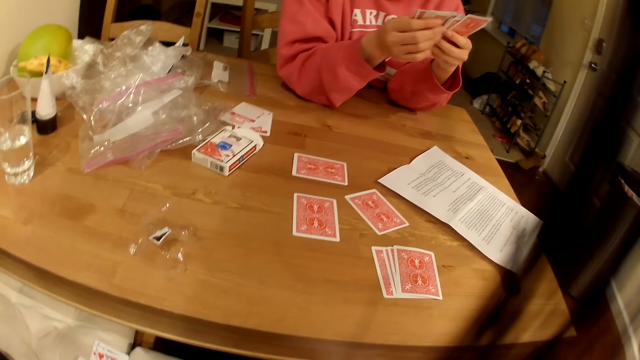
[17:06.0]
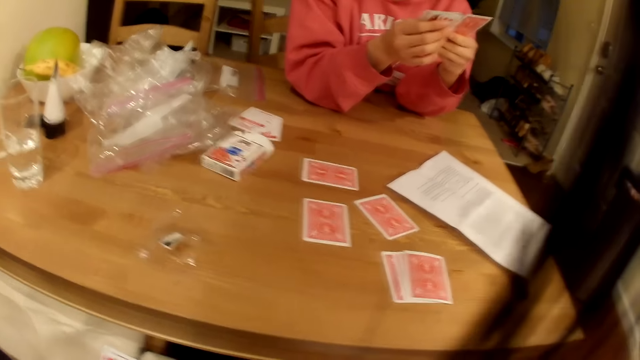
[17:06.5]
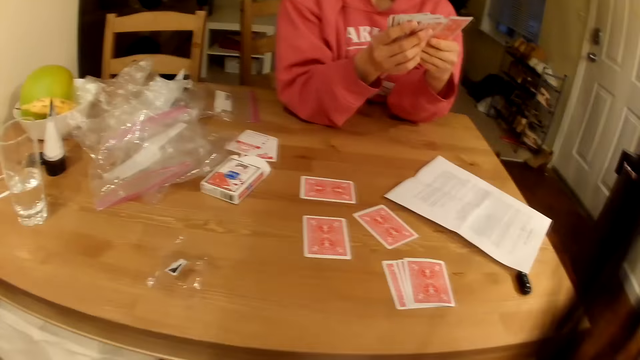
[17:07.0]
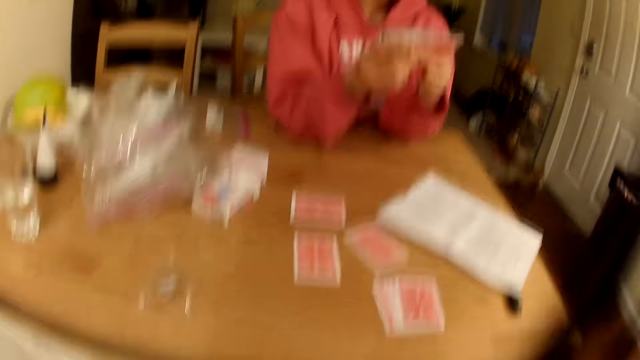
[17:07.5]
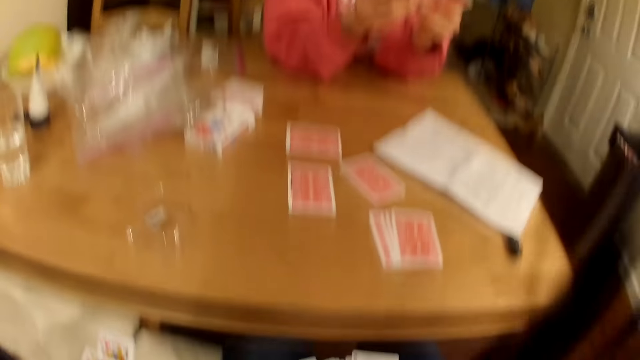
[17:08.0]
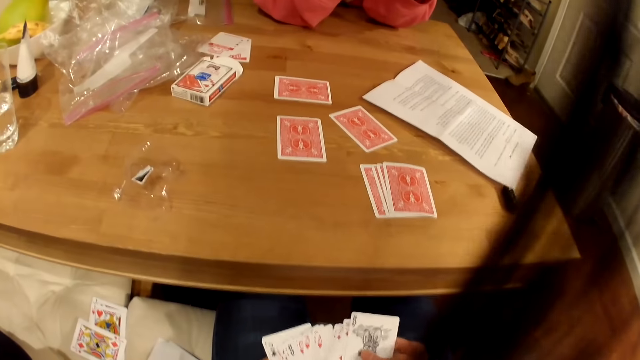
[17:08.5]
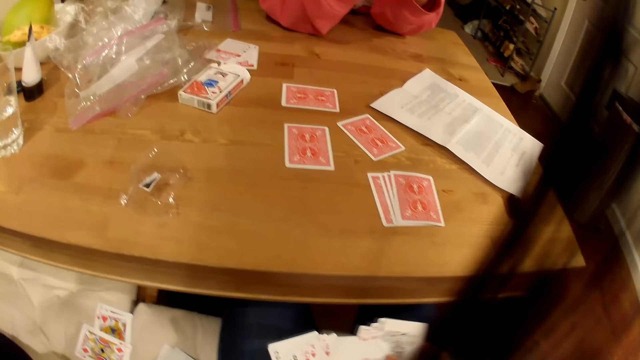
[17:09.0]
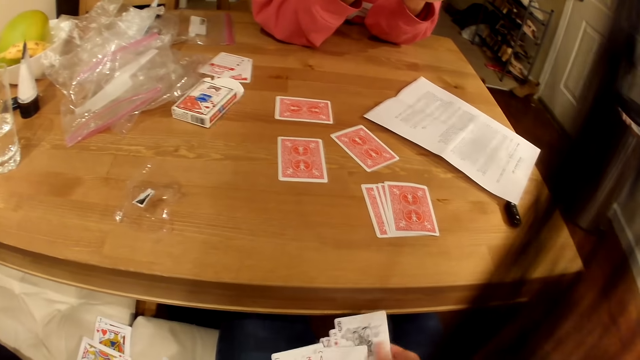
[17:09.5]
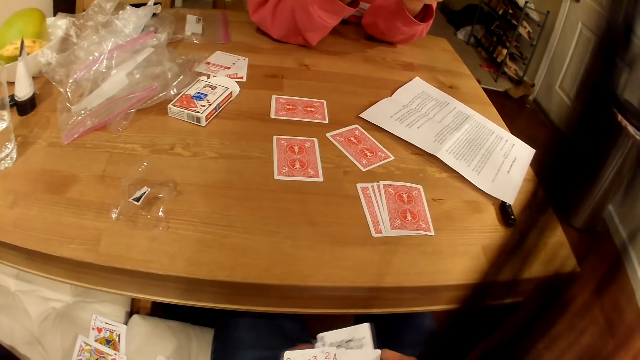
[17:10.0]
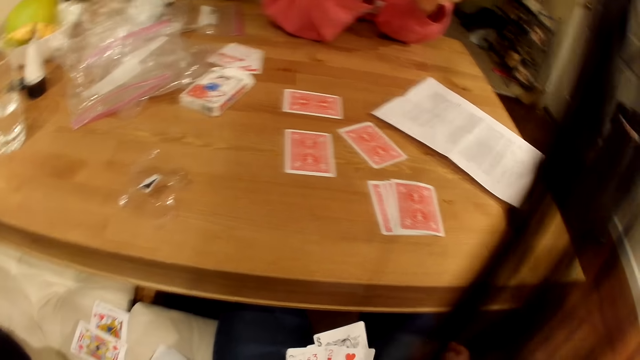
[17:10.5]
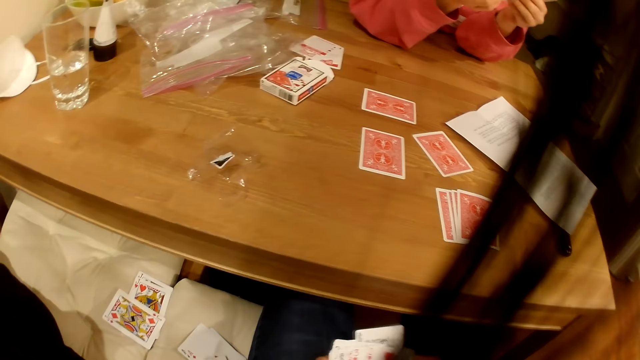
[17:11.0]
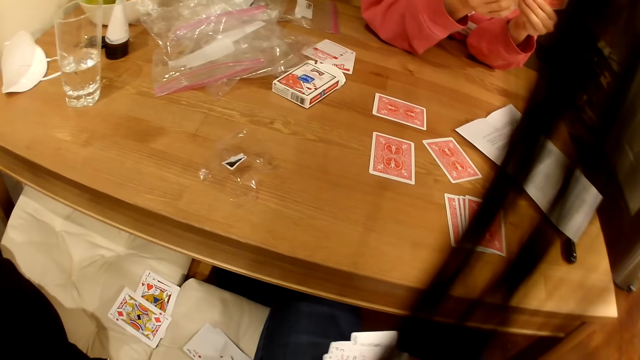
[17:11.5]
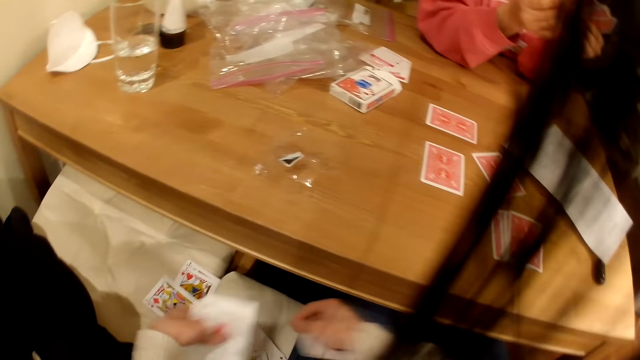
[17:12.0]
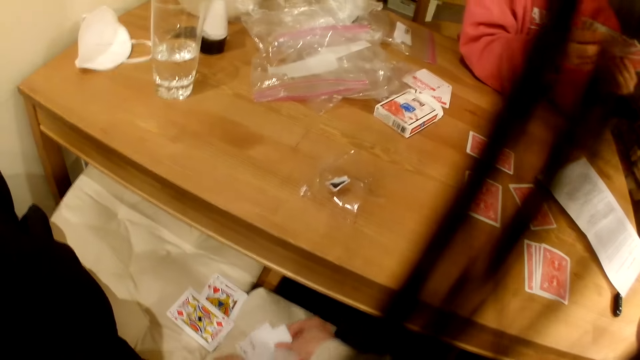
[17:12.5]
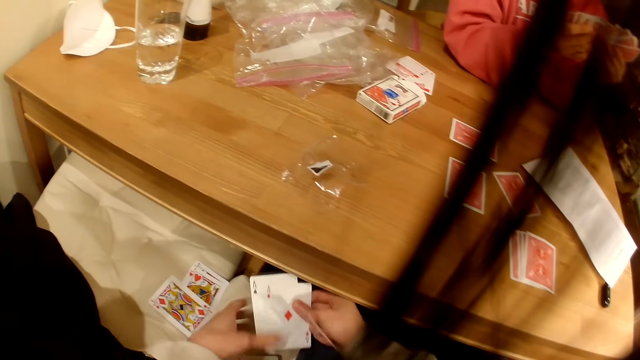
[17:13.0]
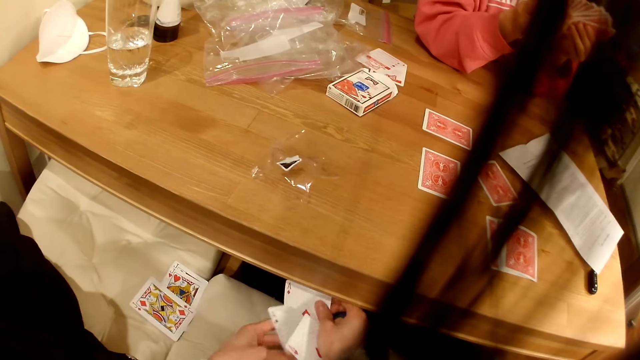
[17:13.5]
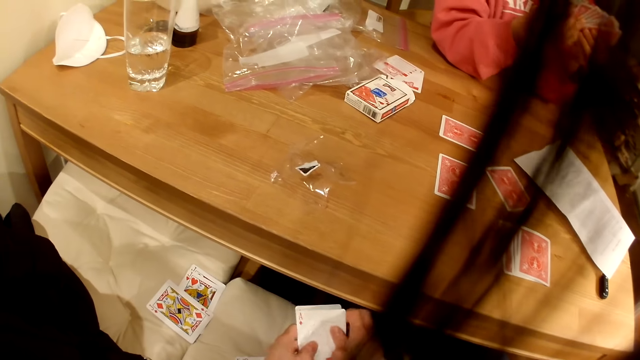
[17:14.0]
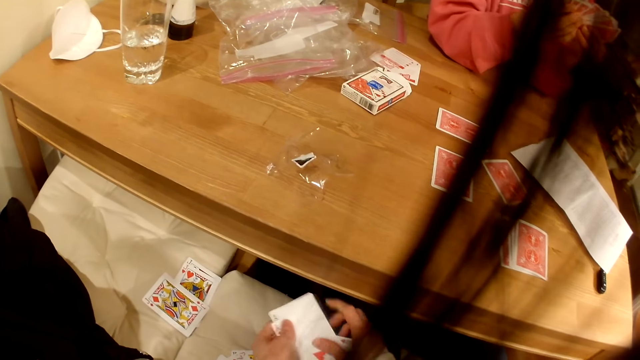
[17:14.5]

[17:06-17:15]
The camera wearer shuffles the playing cards. They place the playing cards on the seat and pick the playing cards from the seat.

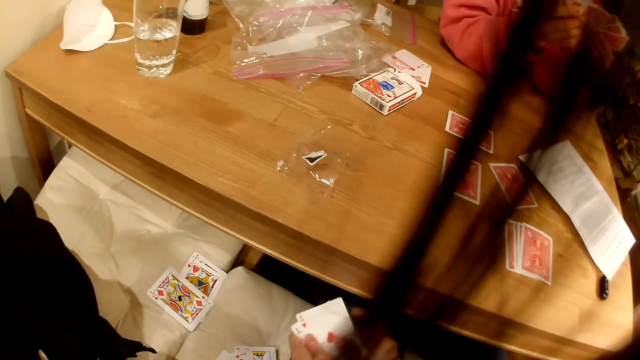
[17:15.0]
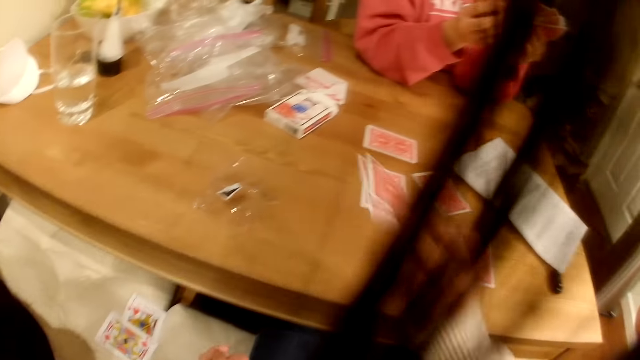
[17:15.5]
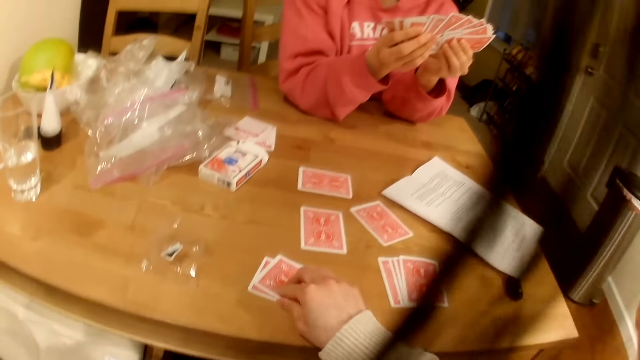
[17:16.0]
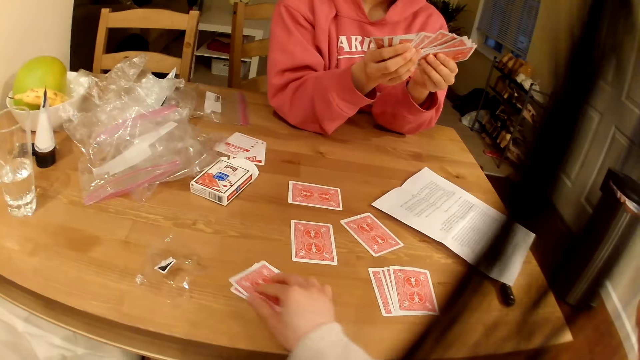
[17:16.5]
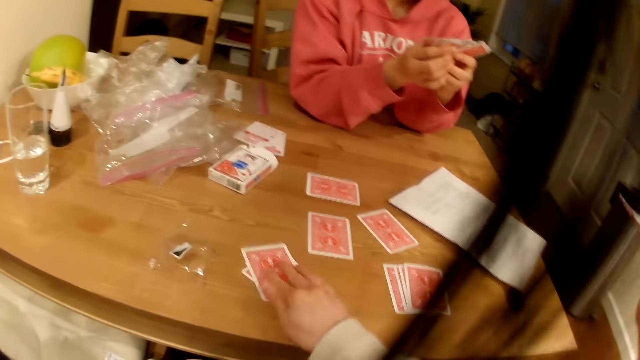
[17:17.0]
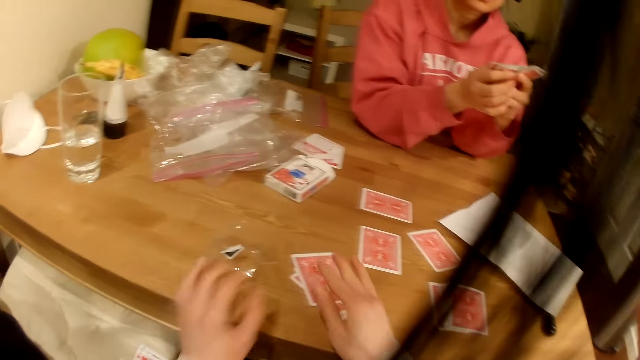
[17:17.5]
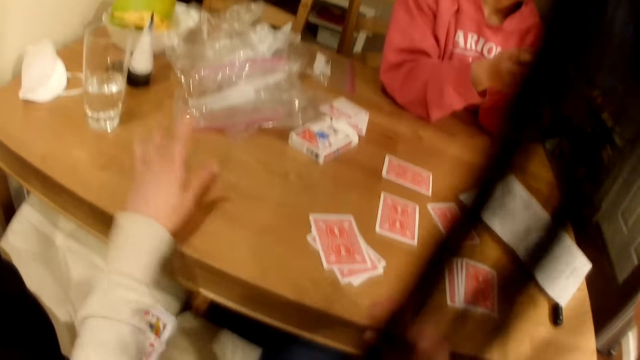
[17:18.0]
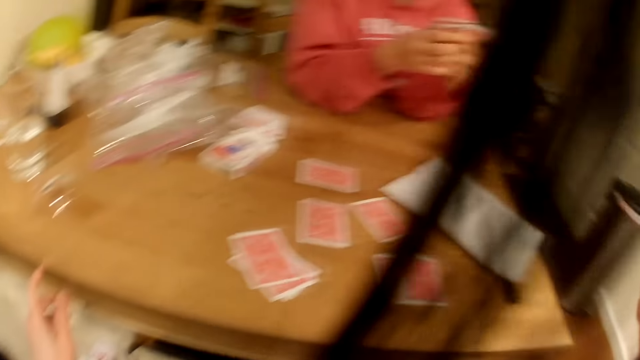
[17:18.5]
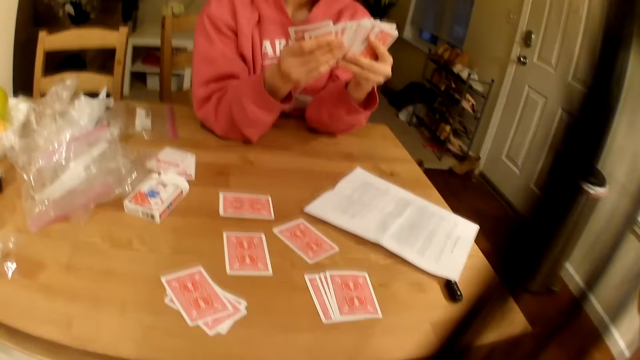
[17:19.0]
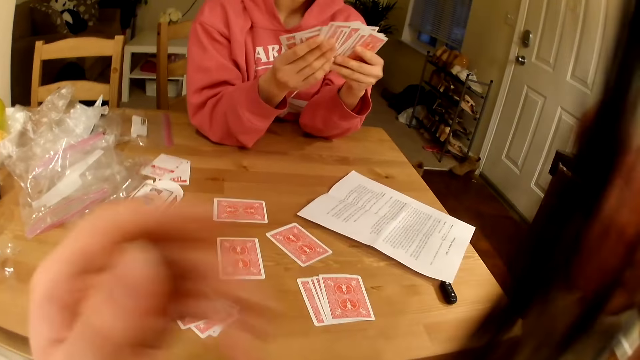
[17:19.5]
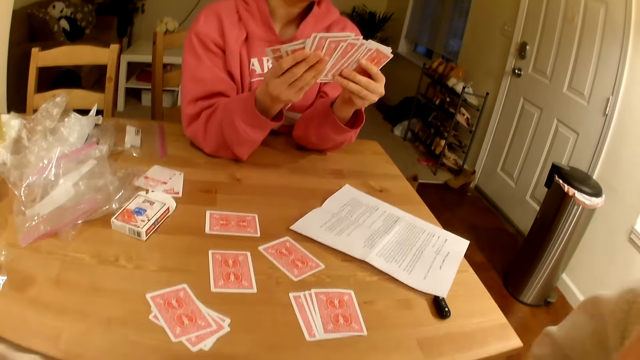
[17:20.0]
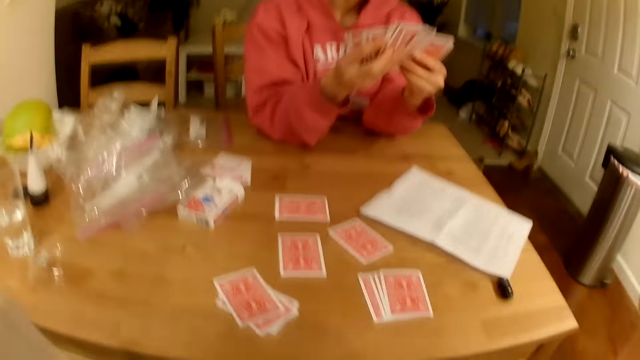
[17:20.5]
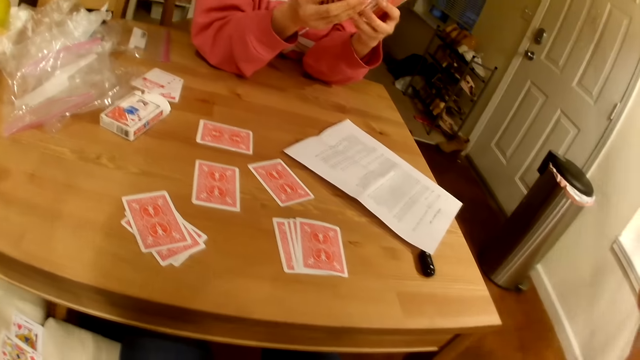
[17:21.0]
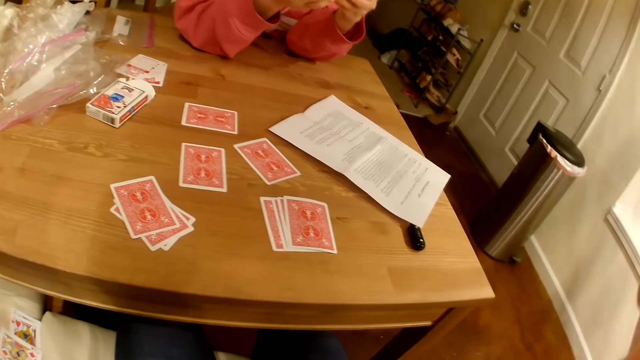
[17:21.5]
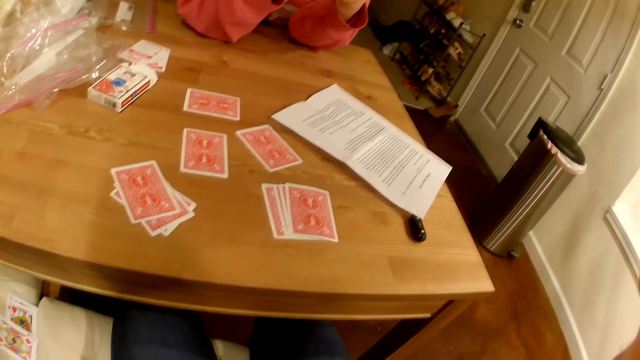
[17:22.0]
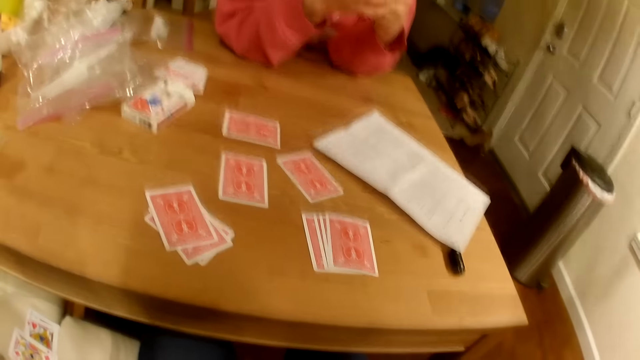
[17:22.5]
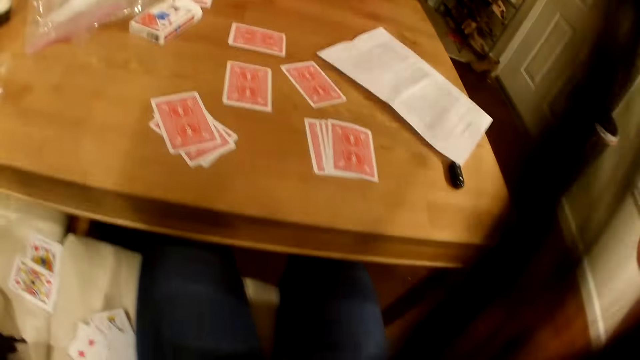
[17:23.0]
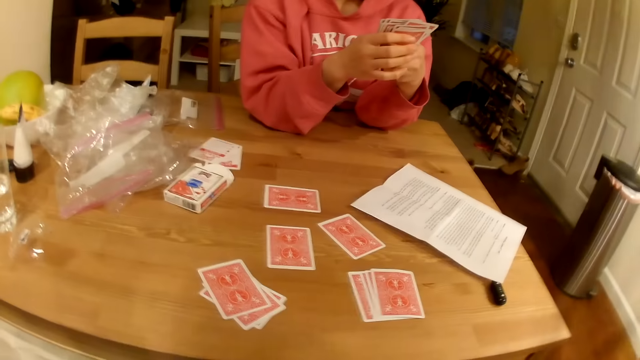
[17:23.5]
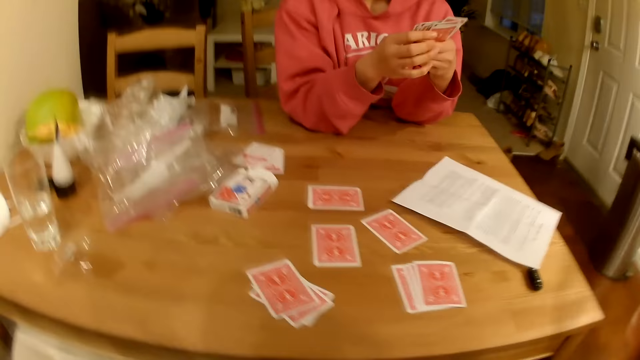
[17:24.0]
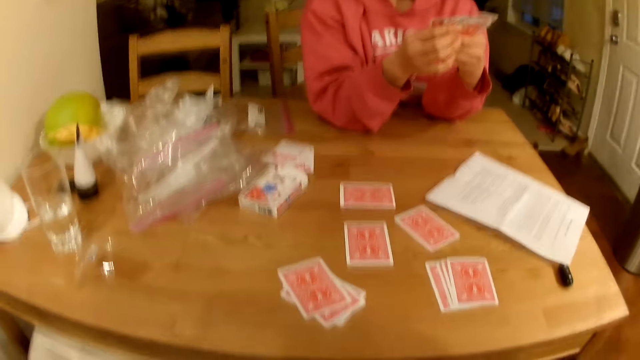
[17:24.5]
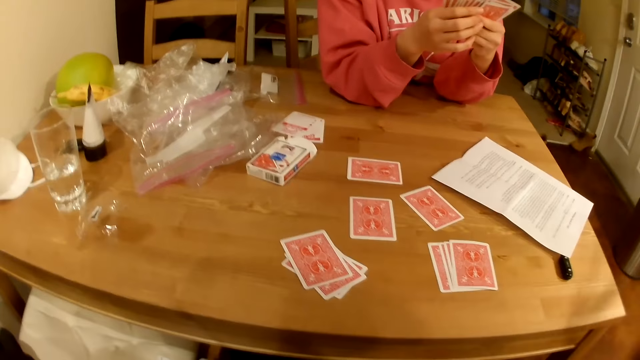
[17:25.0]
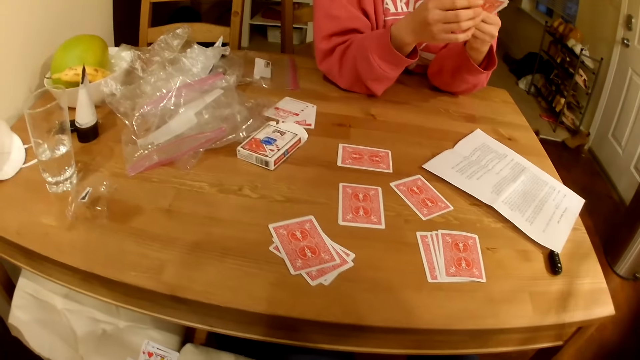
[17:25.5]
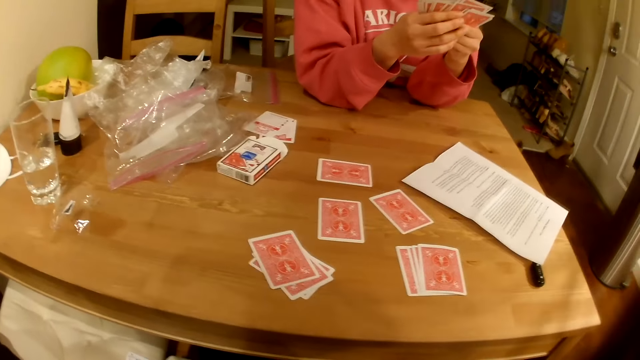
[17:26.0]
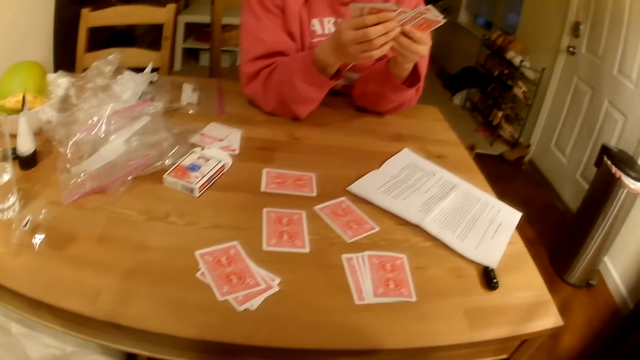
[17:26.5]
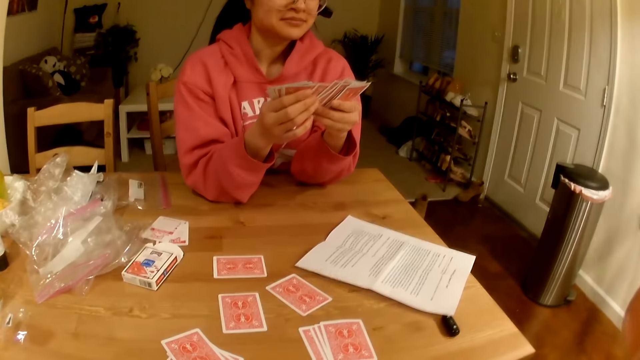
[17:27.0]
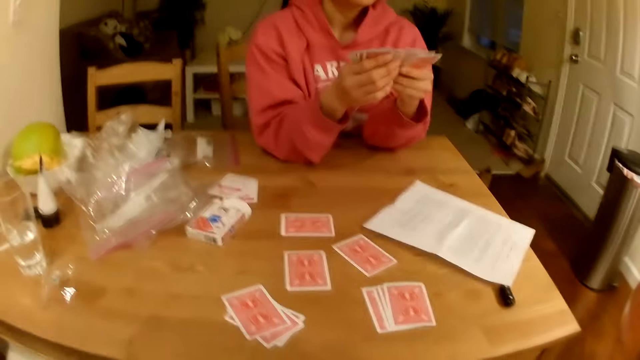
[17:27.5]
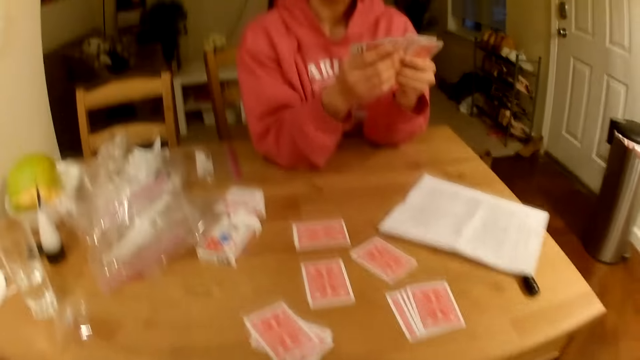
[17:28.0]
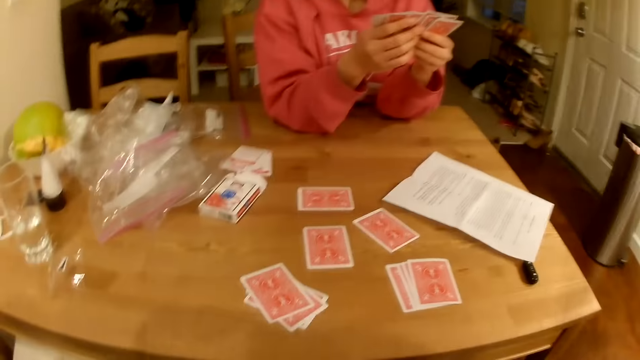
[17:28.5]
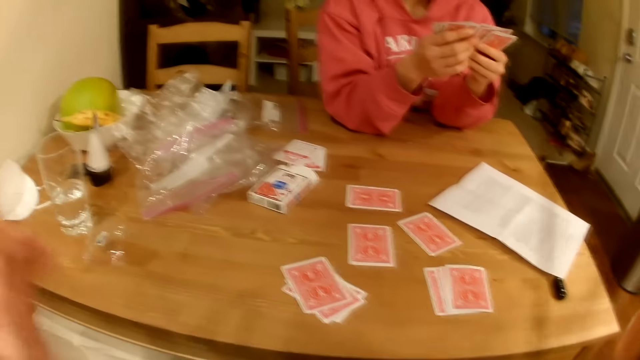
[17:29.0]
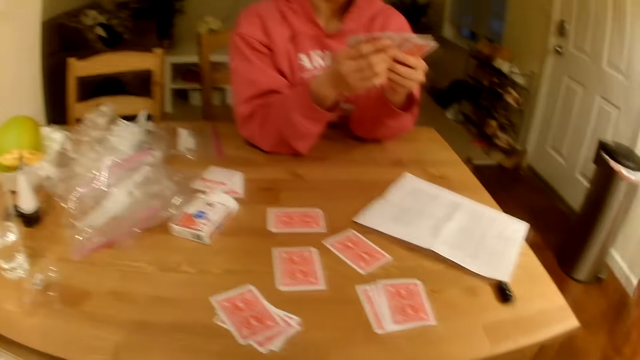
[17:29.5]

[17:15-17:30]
The camera wearer puts playing cards on the table. They move the colorless polythene on the table. They adjust the camera.
